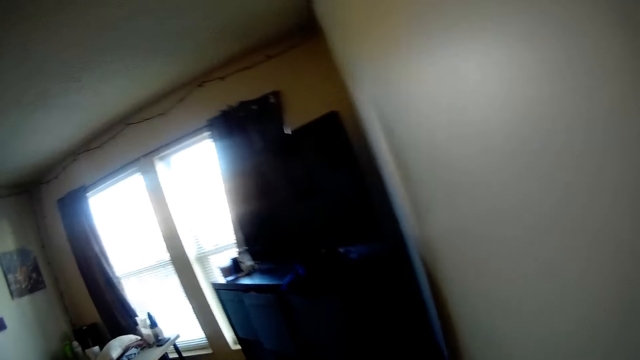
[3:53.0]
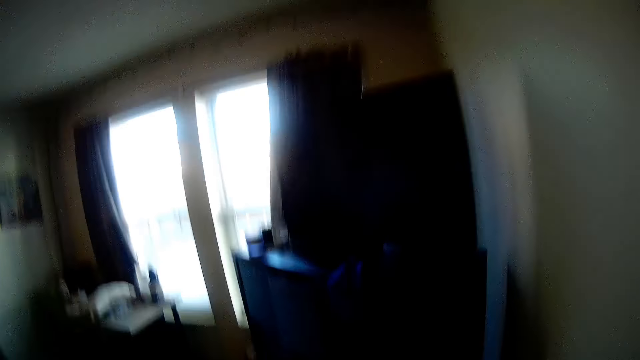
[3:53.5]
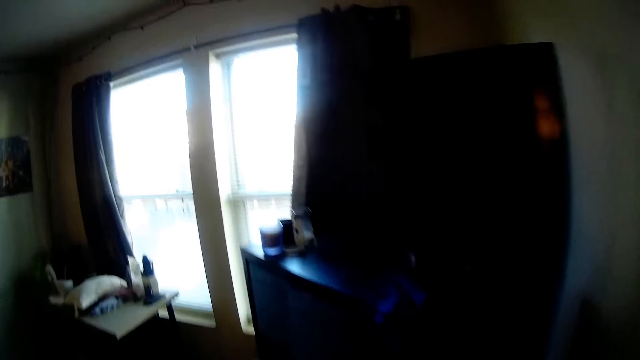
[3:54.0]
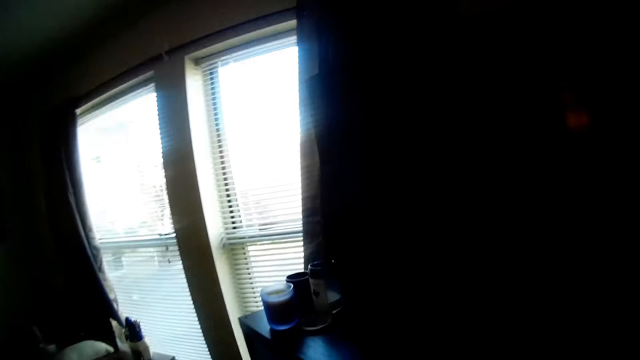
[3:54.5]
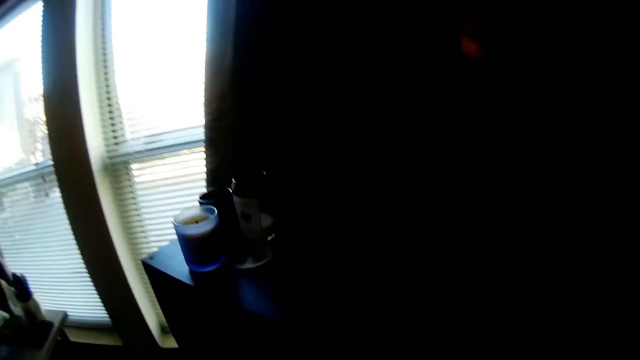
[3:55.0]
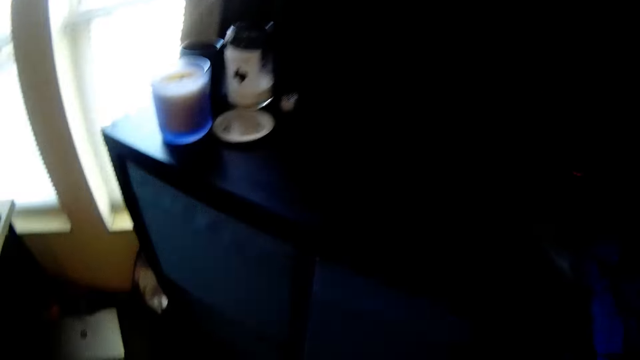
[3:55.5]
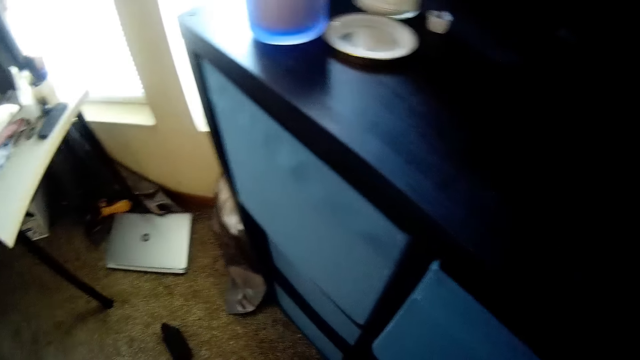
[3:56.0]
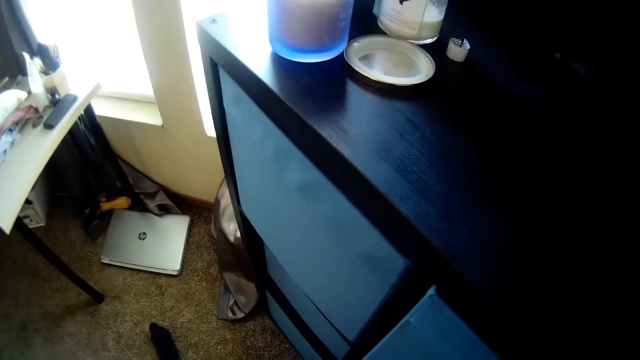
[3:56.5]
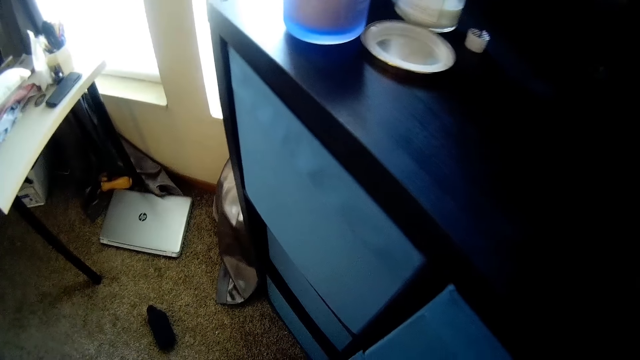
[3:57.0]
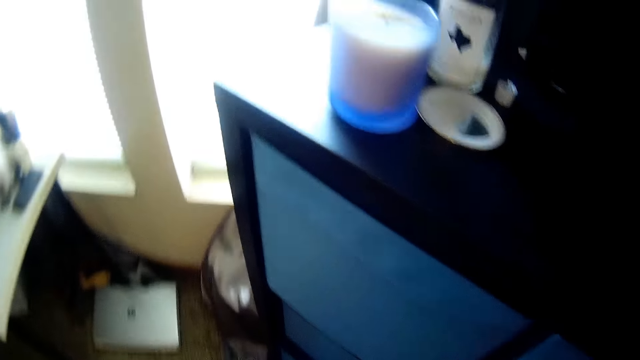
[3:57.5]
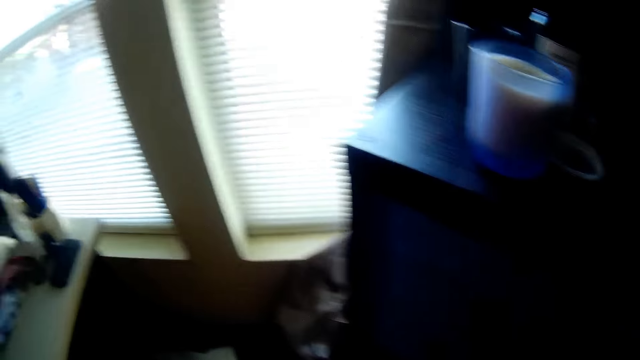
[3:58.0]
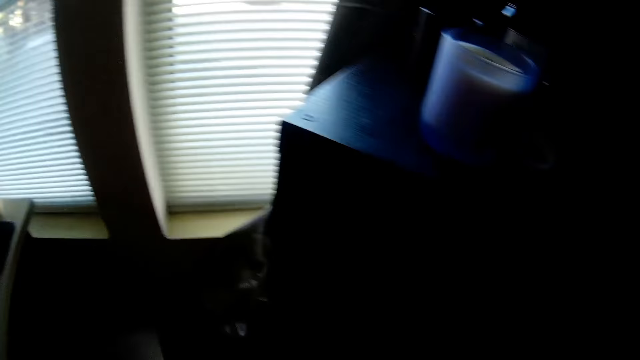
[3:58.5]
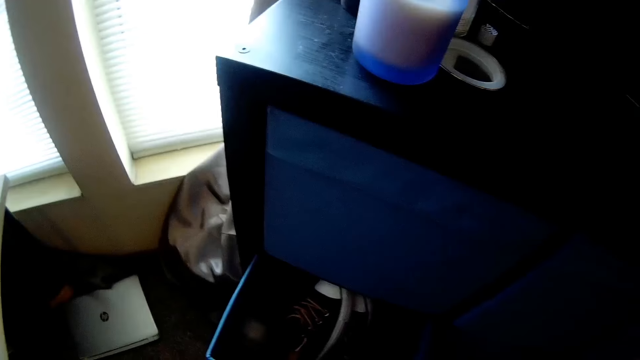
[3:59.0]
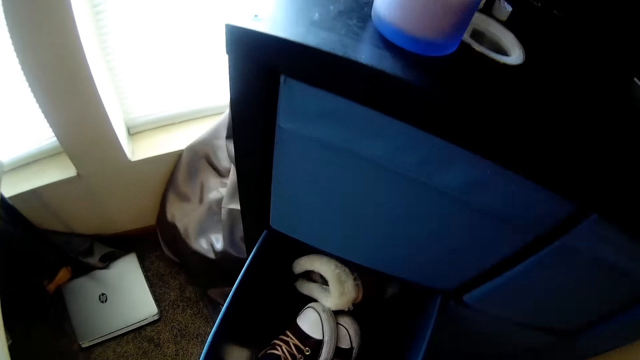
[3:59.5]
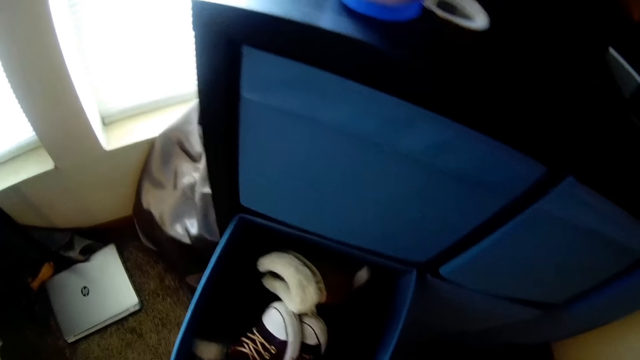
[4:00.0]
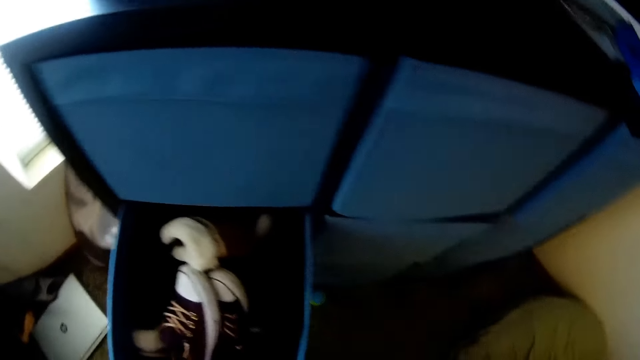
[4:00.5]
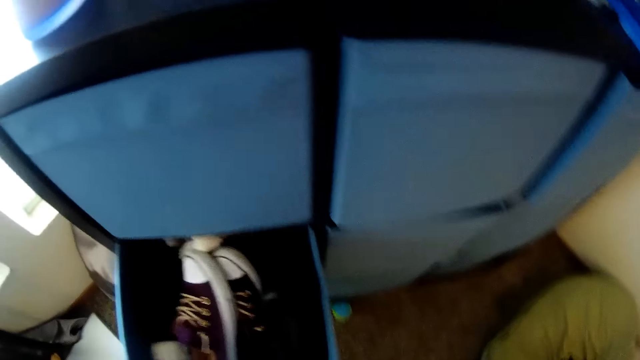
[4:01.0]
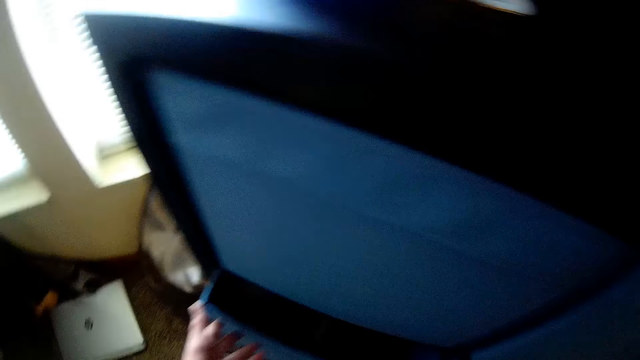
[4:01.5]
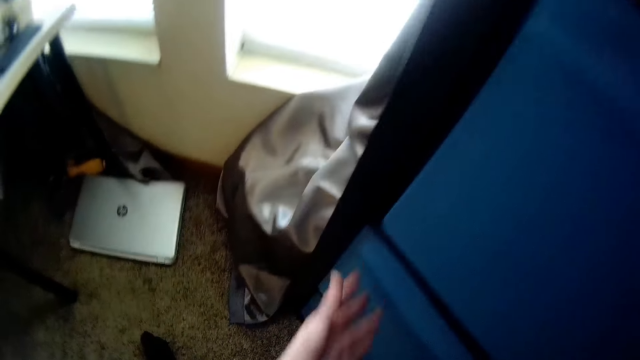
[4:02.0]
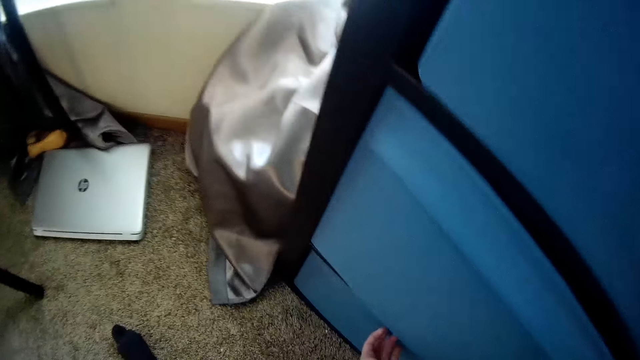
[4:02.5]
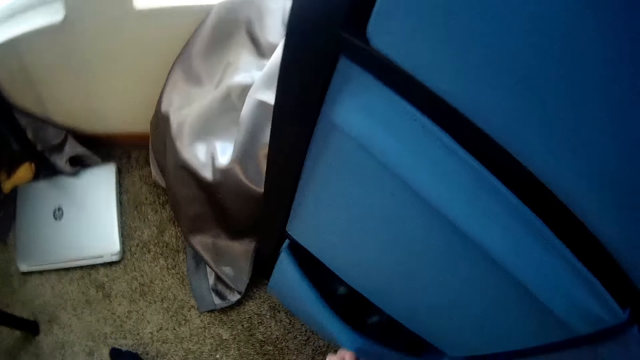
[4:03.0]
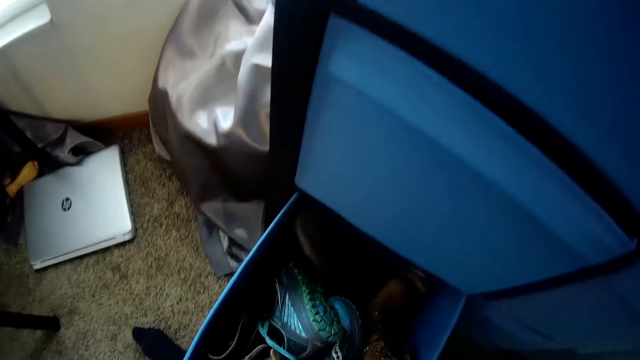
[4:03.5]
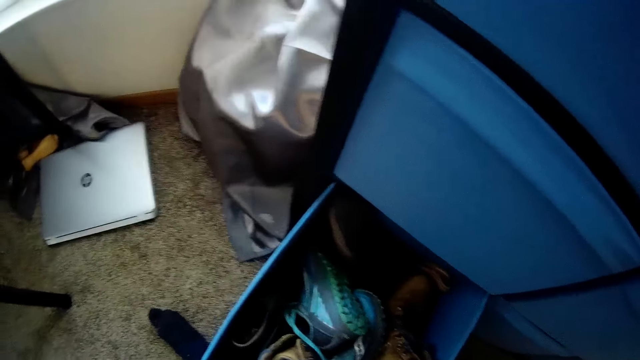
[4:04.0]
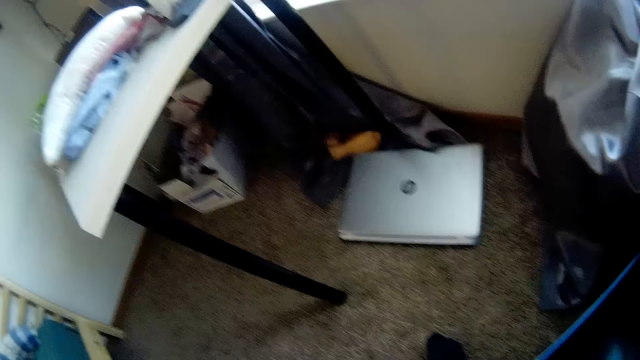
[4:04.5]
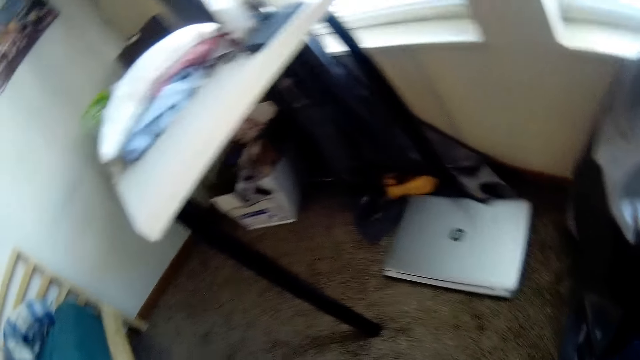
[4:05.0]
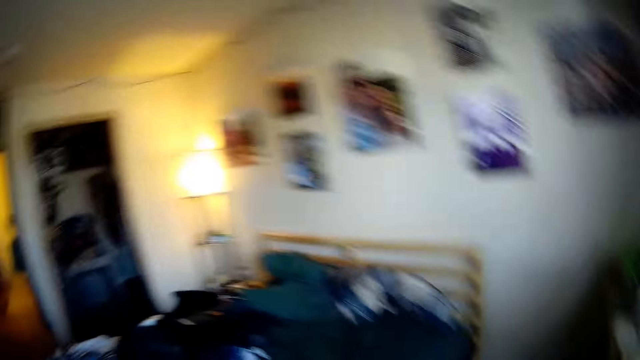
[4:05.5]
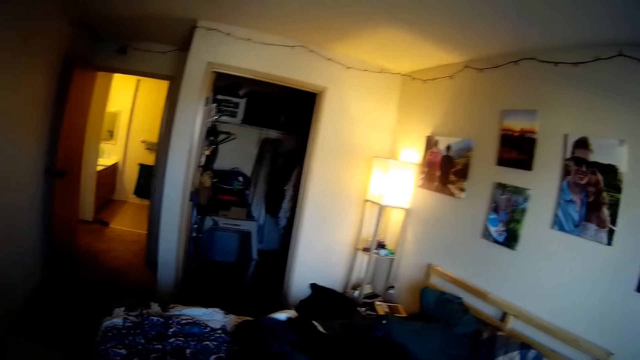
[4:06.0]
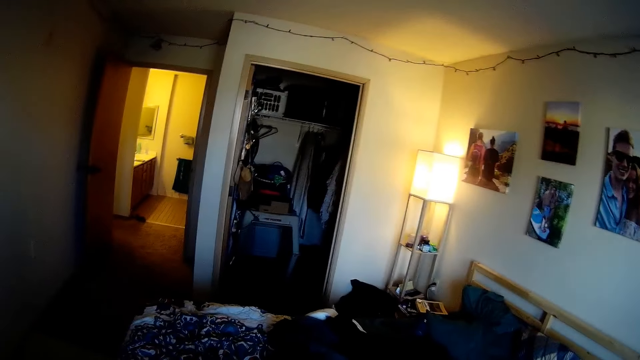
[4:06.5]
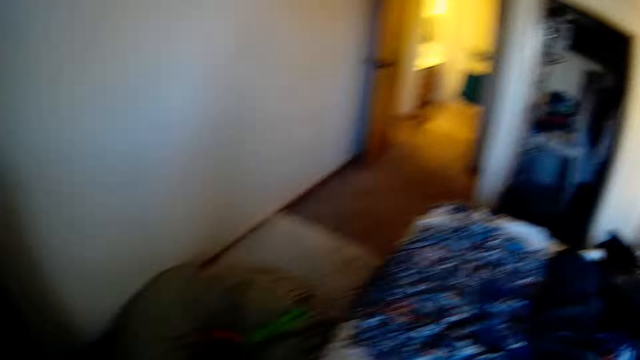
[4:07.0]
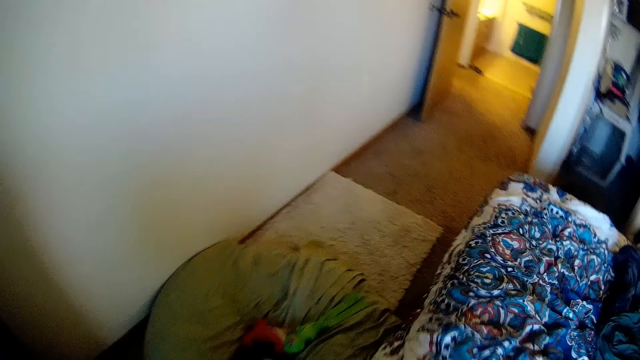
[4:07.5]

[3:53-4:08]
The camera wearer walks in the room. He opens a cabinet space containing footwear with his hands. He closes the cabinet space with his hand. He opens another cabinet space containing footwear with his hands. He closes the second cabinet space with his hand. He turns around.

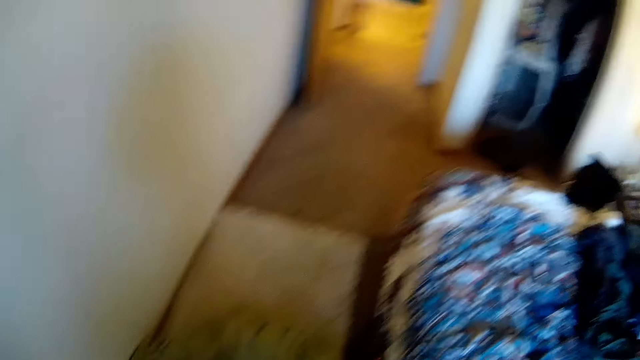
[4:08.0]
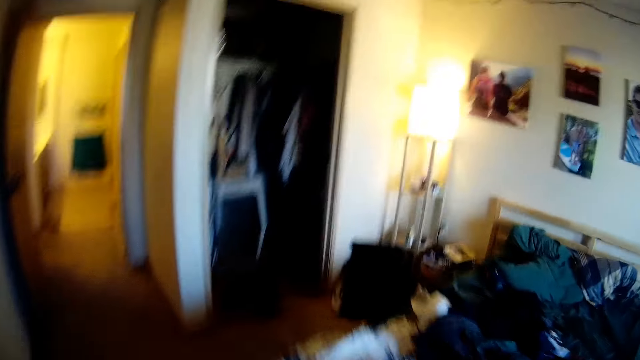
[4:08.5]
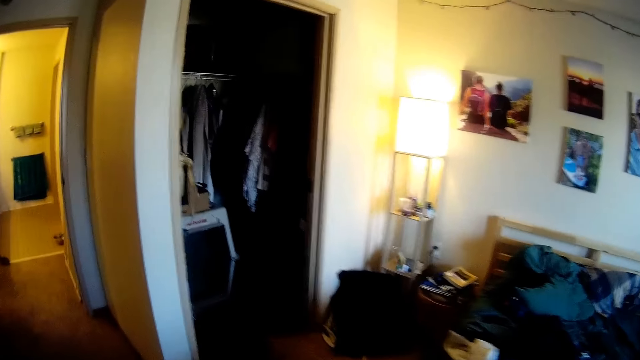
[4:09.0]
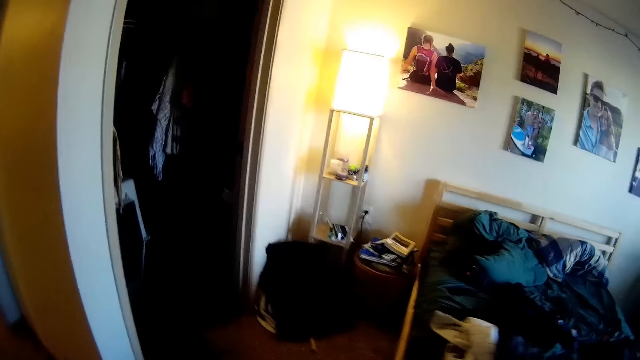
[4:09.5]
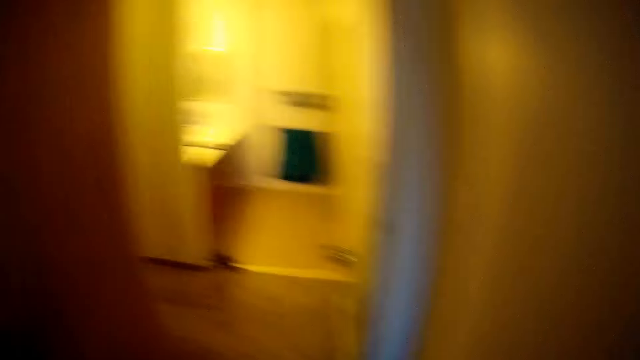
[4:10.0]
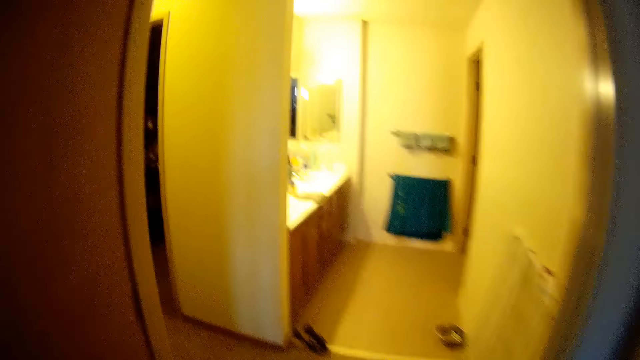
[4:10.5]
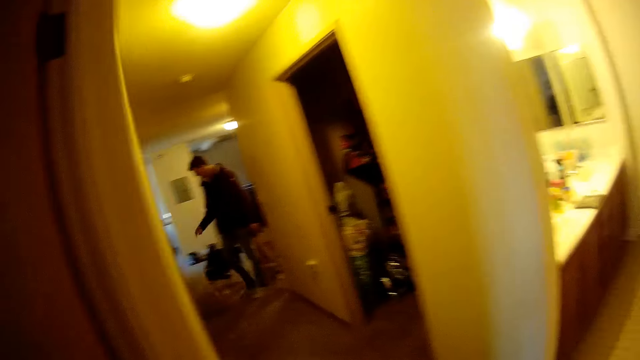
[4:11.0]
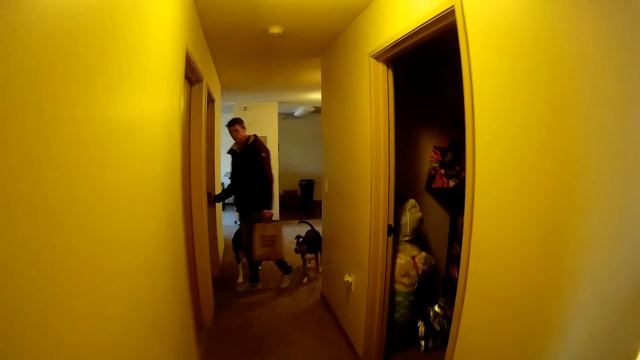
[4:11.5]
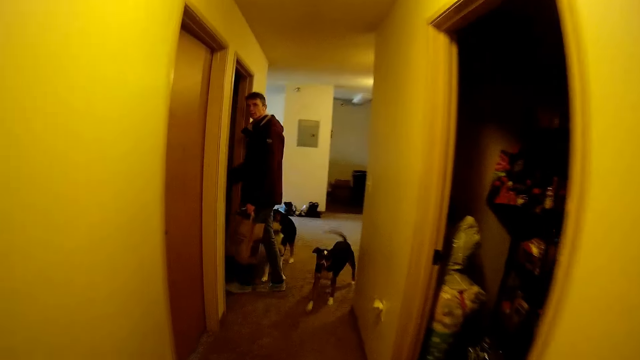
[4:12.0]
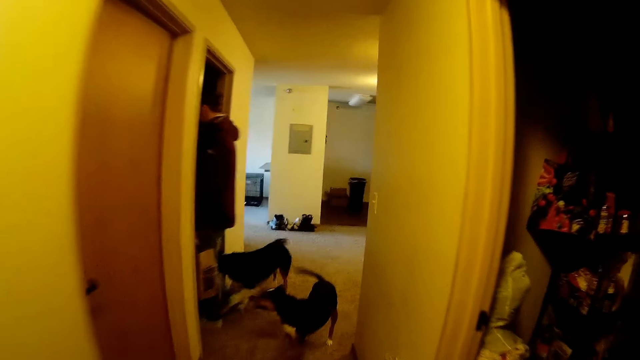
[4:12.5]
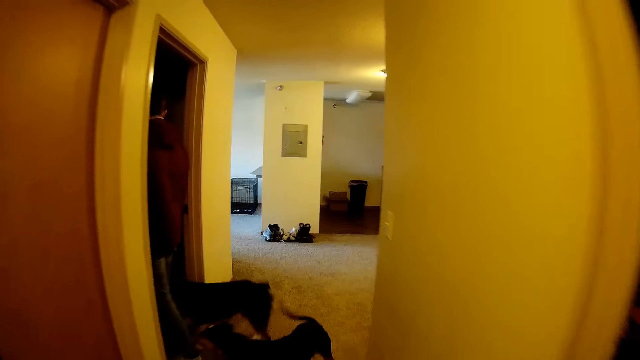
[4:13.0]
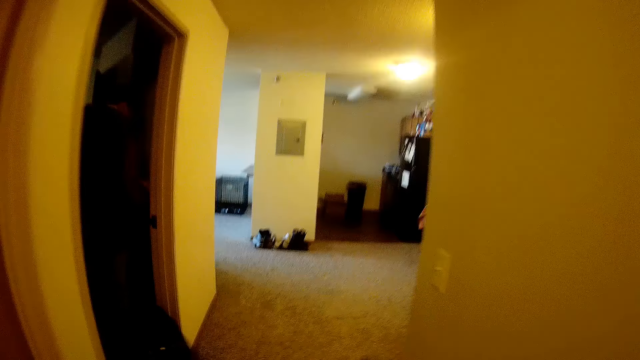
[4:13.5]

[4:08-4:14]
The camera wearer walks out of the bedroom. A man walks in holding a grocery bag in his hands. The camera wearer walks around and back to the bedroom.
